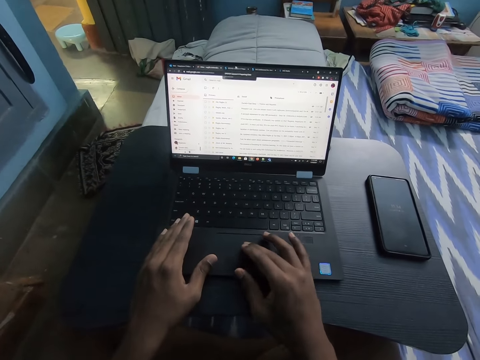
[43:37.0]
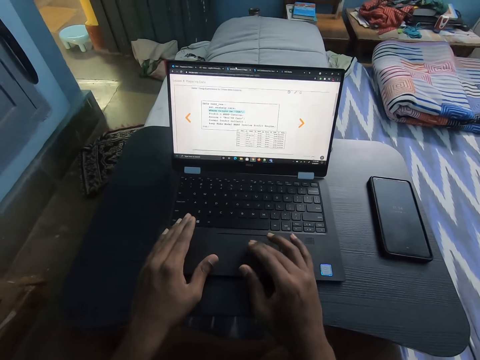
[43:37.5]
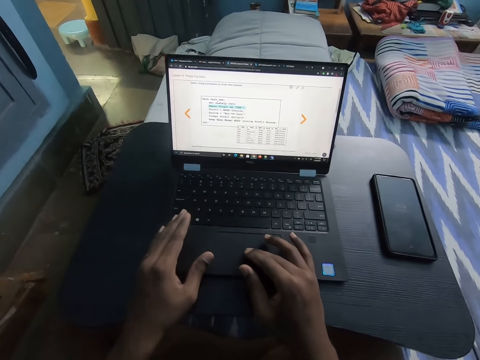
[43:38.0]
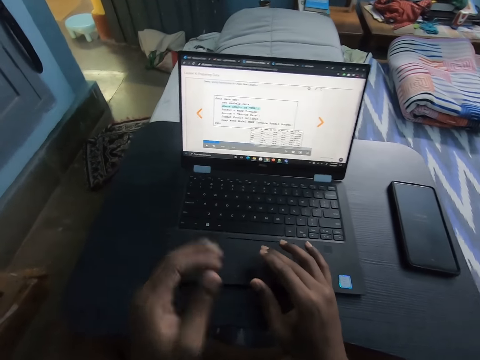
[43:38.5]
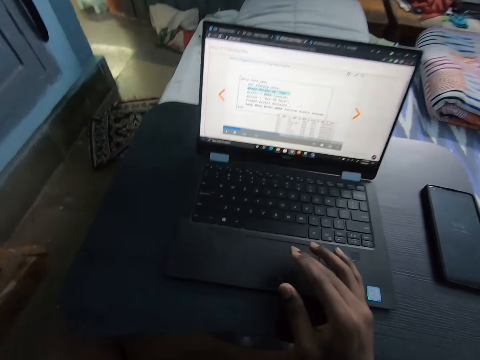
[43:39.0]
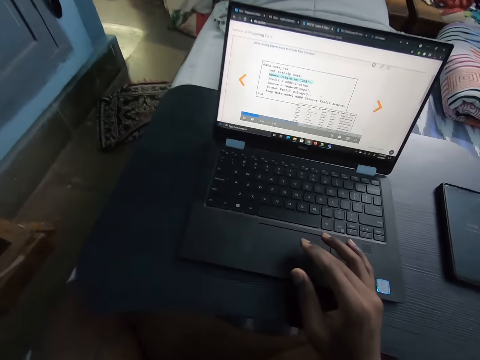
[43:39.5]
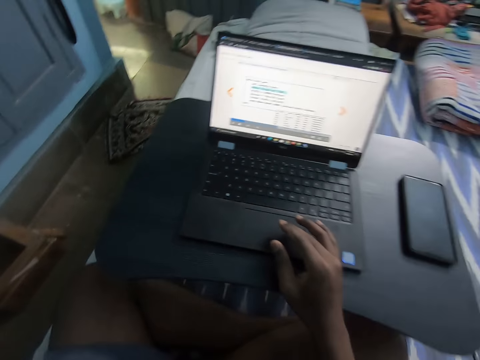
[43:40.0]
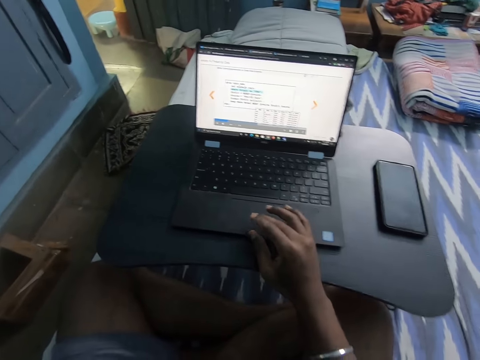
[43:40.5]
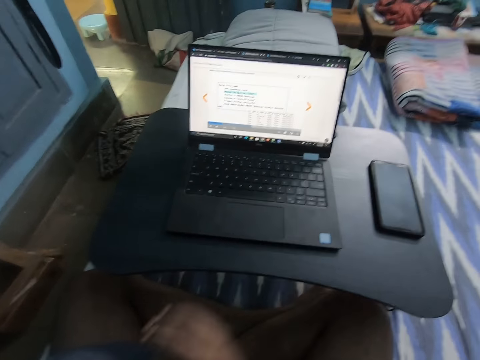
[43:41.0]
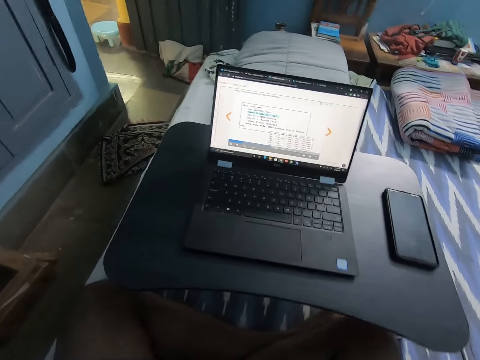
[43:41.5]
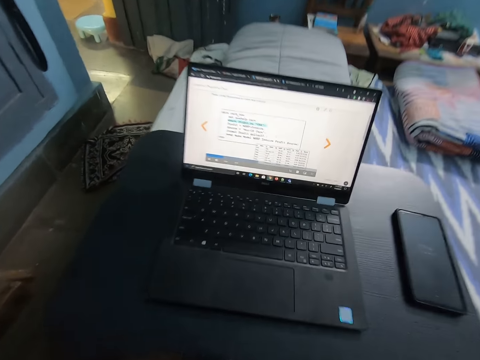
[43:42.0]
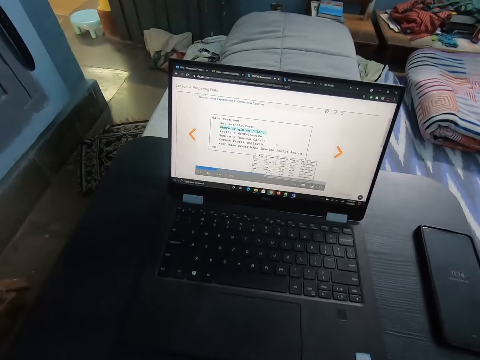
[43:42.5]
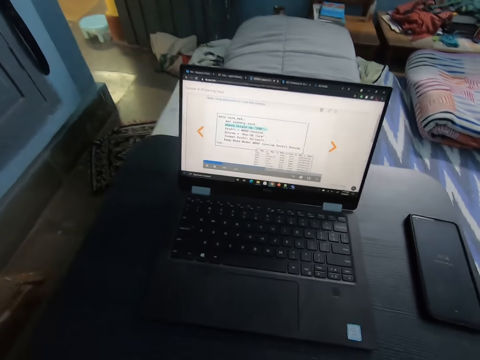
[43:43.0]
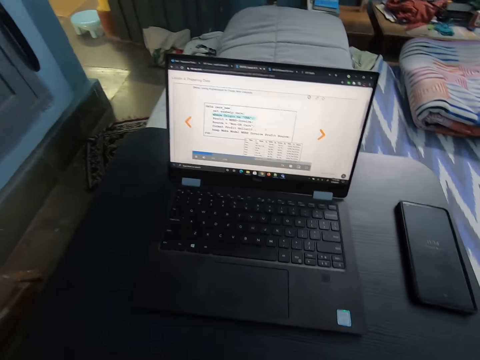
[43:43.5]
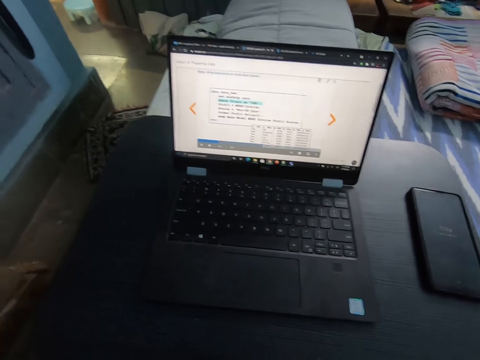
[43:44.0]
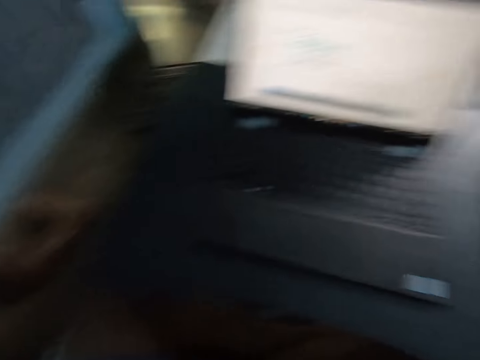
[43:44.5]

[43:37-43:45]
The camera wearer operates the laptop with his right hand. He touches something.

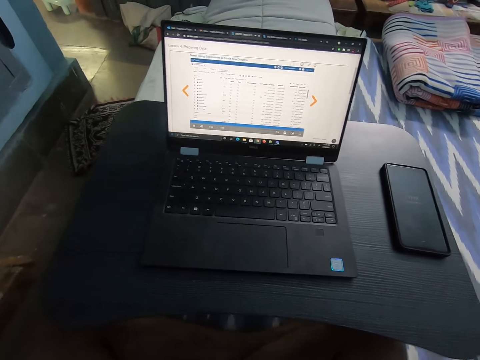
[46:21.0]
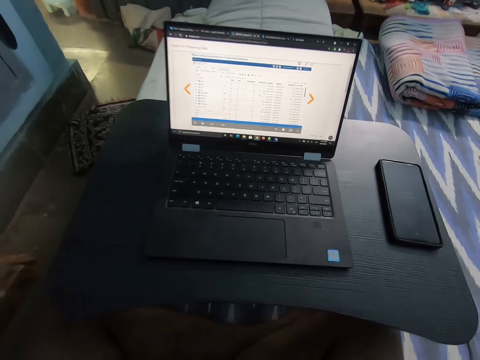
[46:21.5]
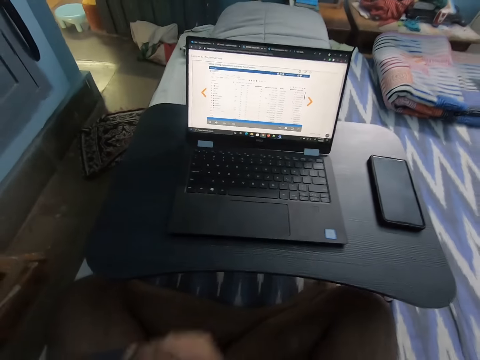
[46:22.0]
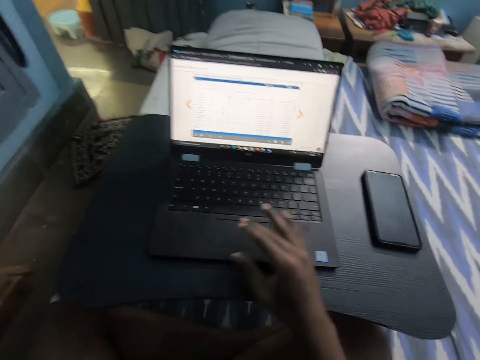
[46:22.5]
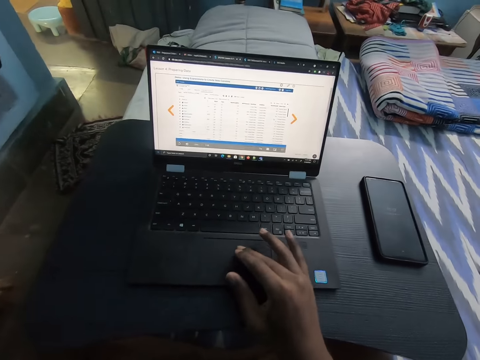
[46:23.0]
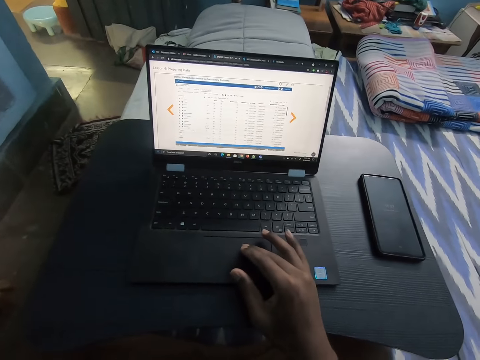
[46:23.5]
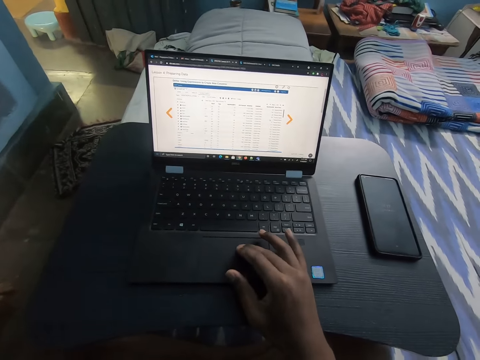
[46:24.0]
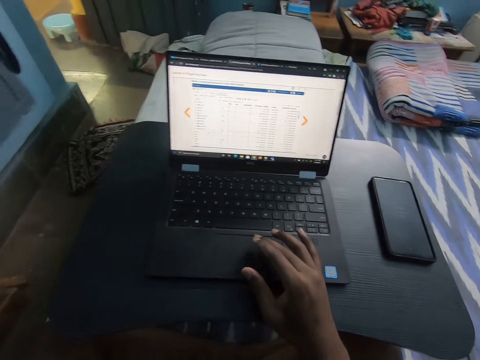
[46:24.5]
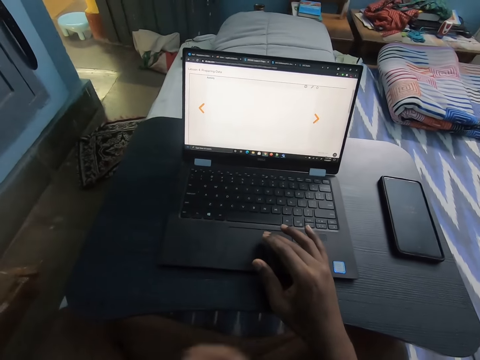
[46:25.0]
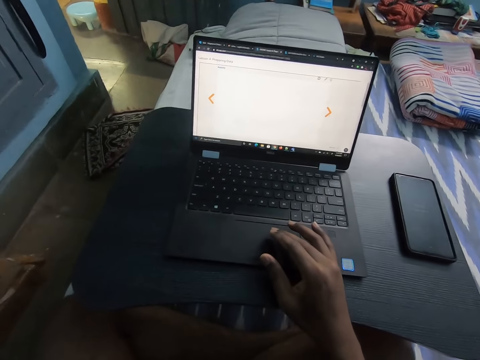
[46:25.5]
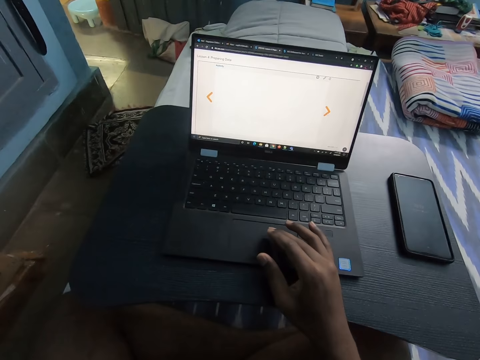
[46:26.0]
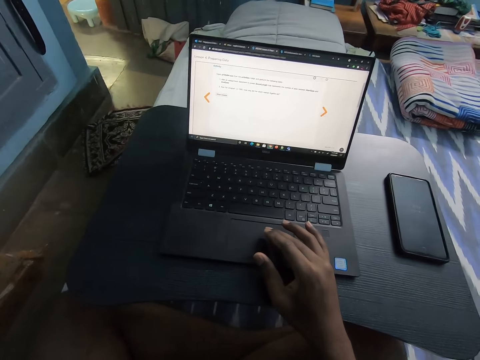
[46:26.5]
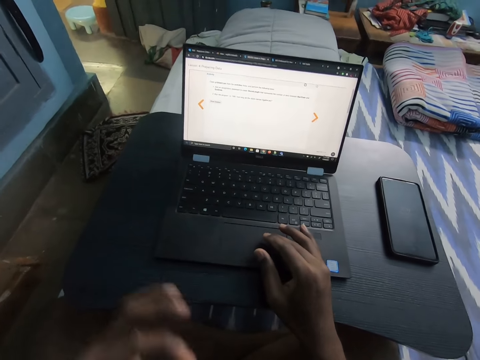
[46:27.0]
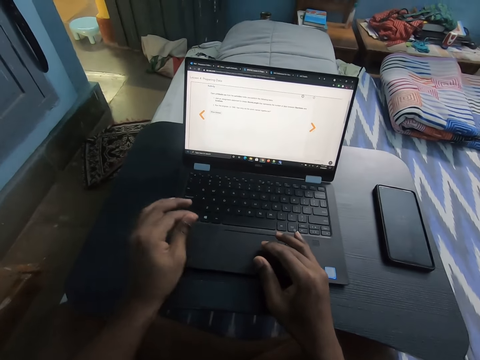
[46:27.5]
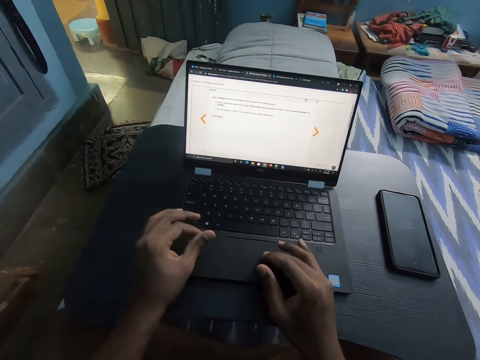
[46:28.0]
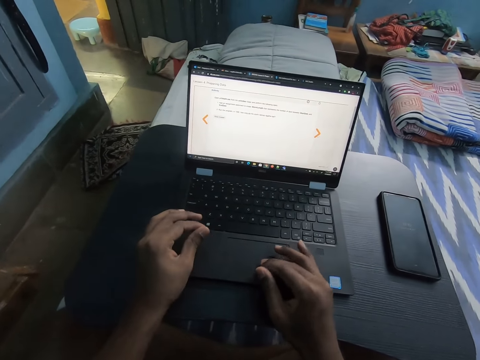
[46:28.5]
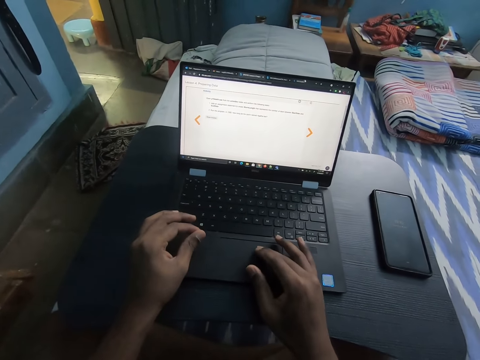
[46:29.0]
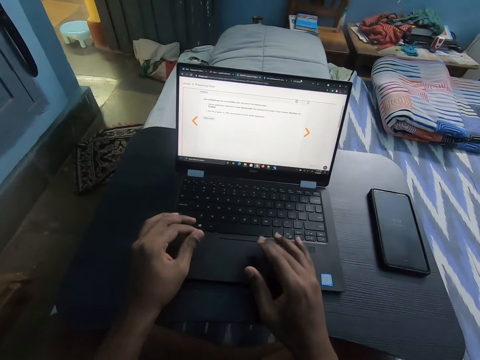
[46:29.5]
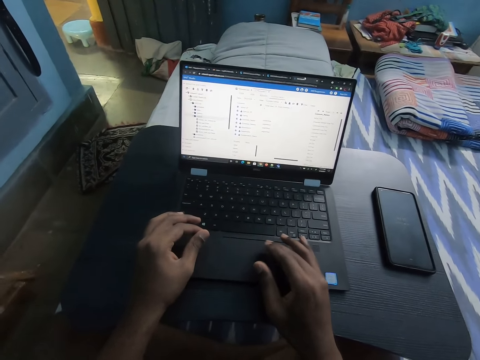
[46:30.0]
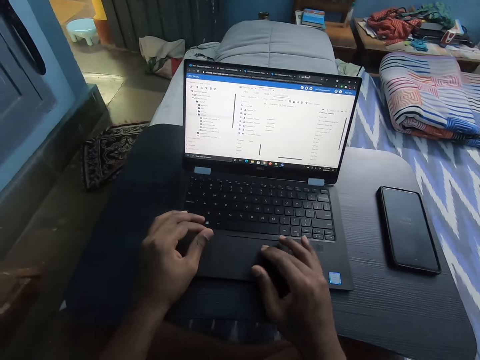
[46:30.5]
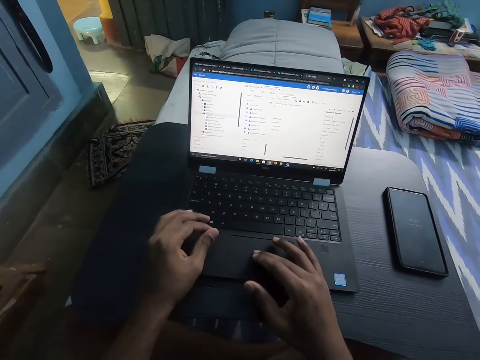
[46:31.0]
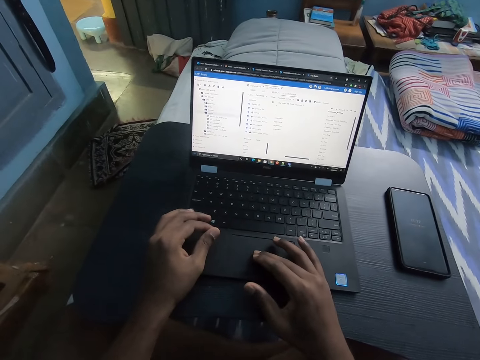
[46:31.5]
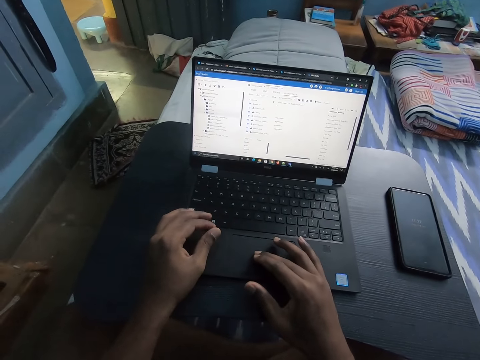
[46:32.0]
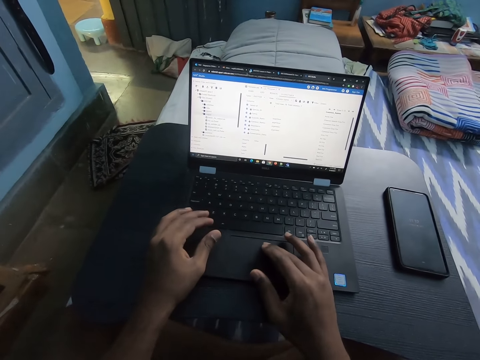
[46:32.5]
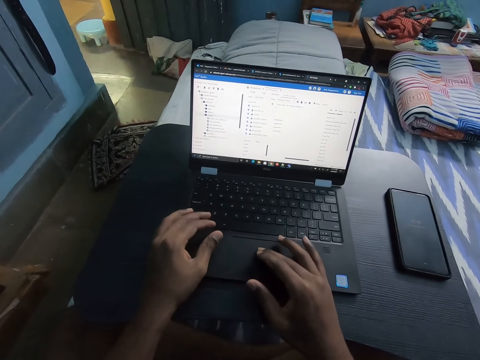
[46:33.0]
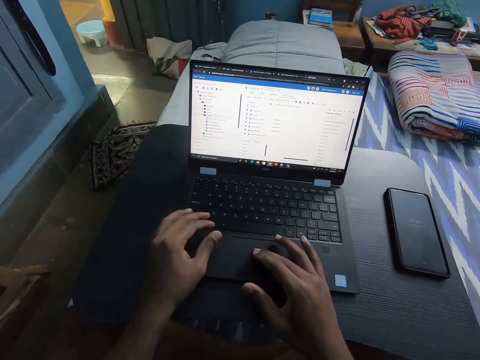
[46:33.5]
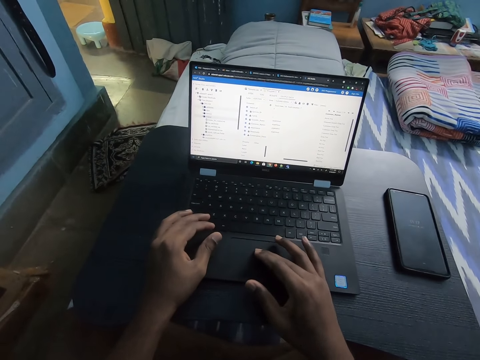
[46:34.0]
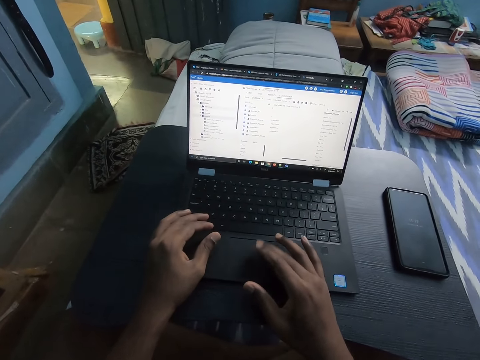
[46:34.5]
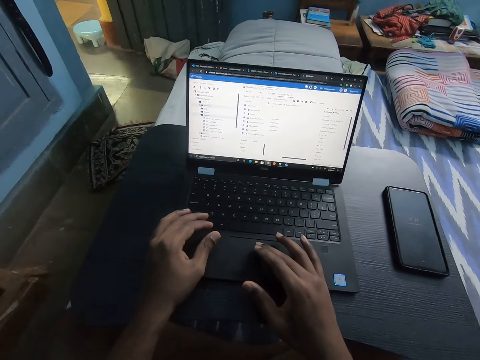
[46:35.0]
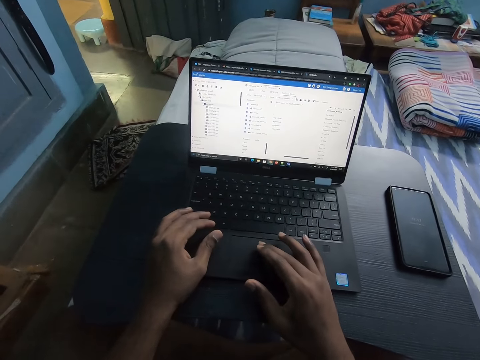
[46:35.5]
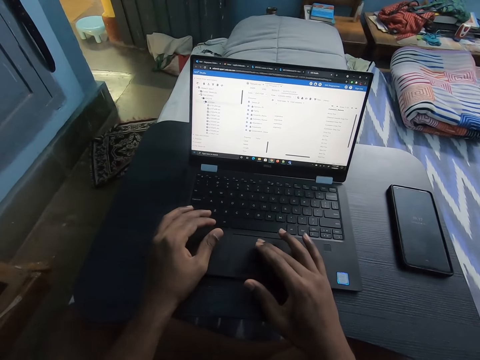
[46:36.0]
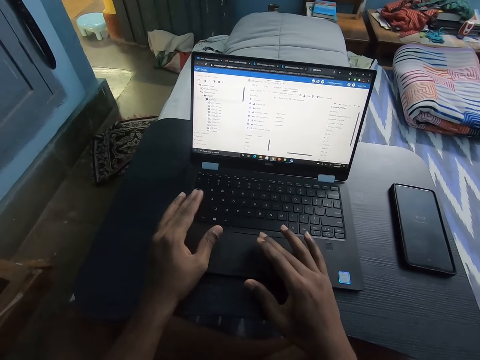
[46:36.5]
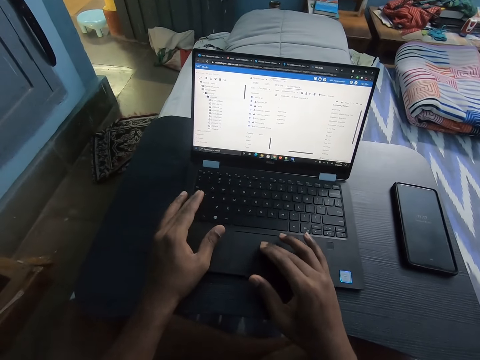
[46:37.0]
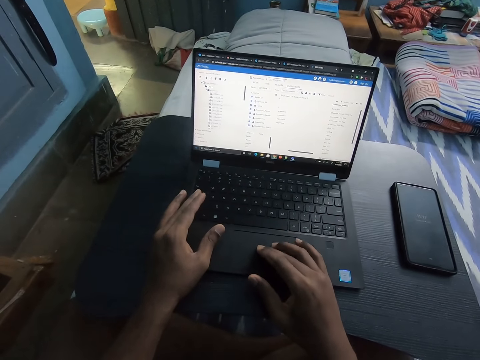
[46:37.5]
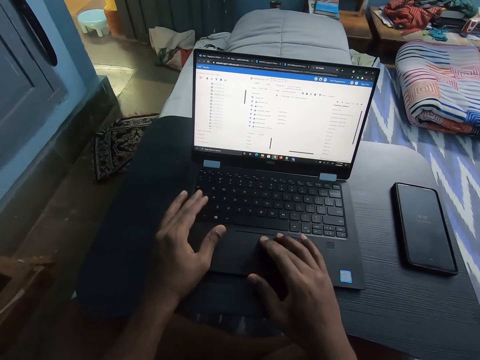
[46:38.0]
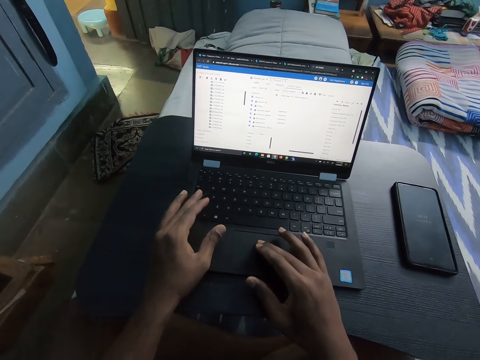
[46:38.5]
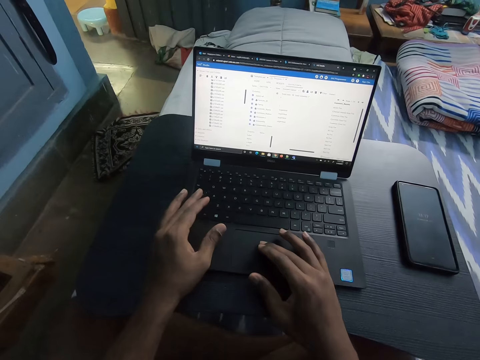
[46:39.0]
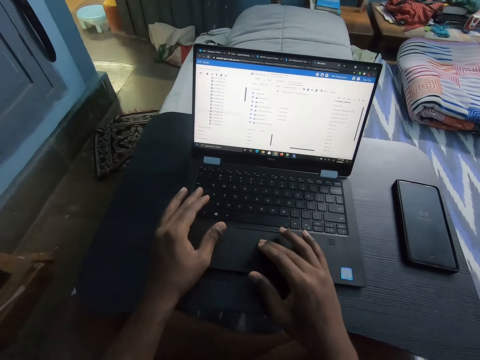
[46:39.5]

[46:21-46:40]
The camera wearer operates on a laptop with his right hand. He touches the touchpad. He places his left hand on the laptop. He operates the laptop with both hands.
